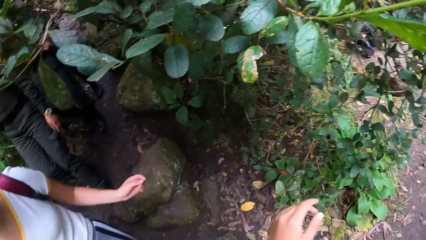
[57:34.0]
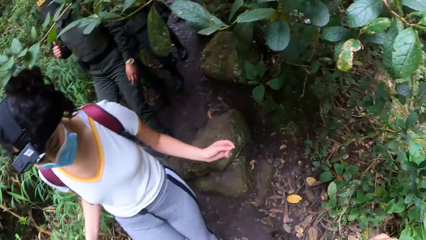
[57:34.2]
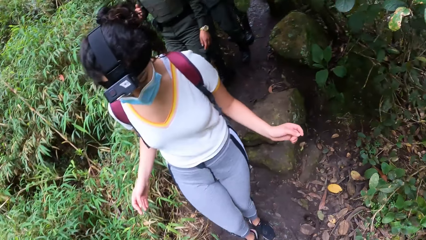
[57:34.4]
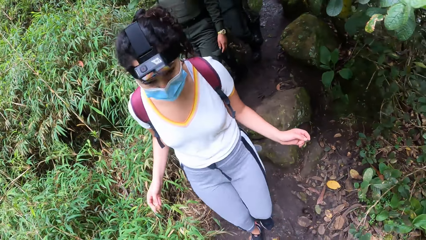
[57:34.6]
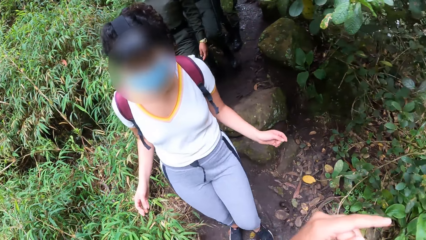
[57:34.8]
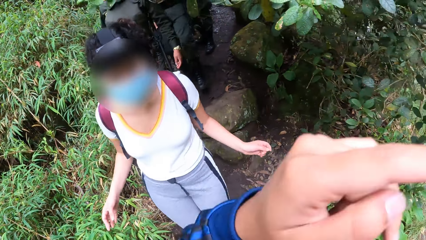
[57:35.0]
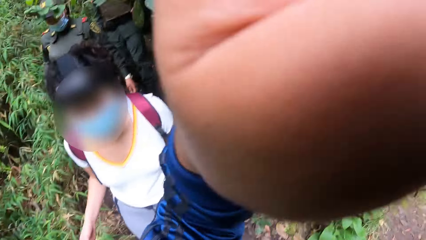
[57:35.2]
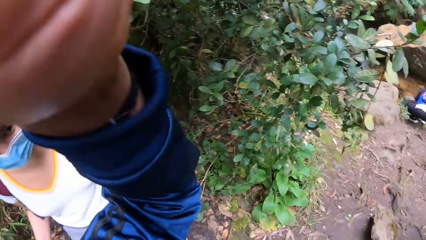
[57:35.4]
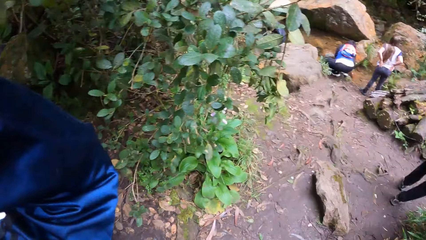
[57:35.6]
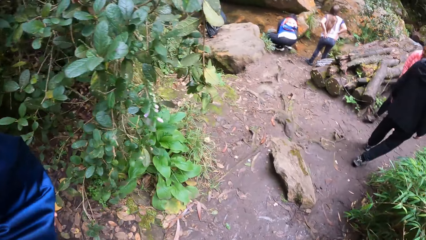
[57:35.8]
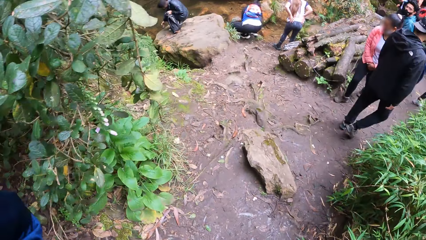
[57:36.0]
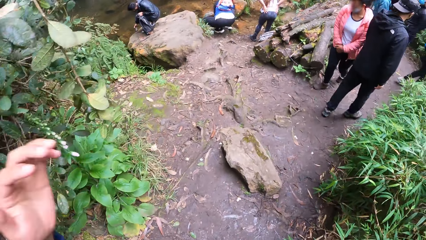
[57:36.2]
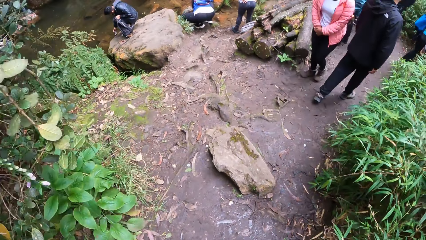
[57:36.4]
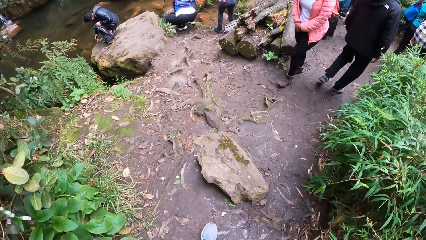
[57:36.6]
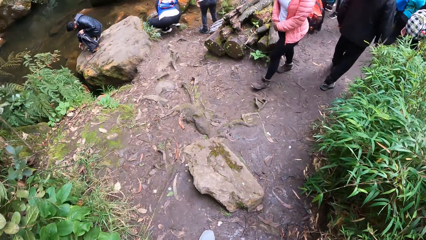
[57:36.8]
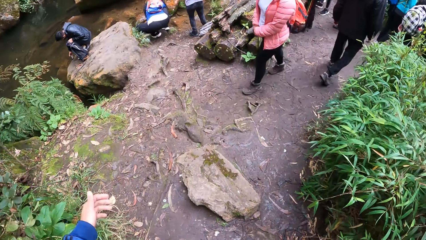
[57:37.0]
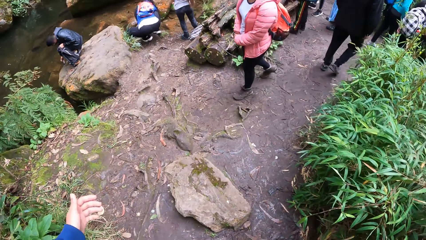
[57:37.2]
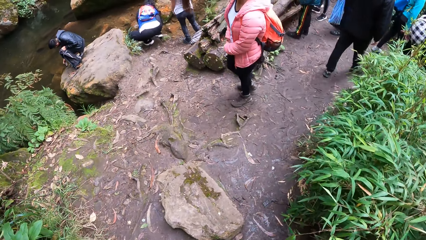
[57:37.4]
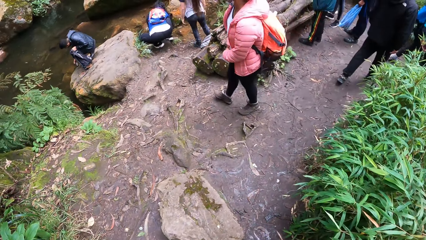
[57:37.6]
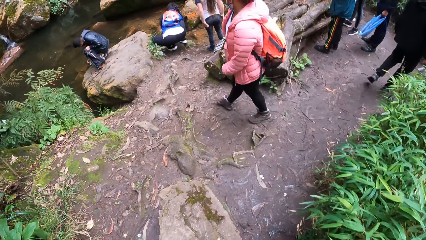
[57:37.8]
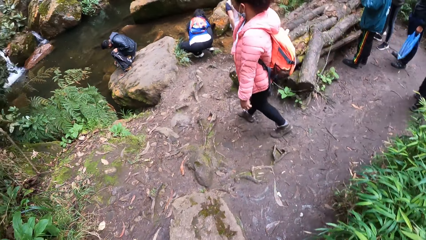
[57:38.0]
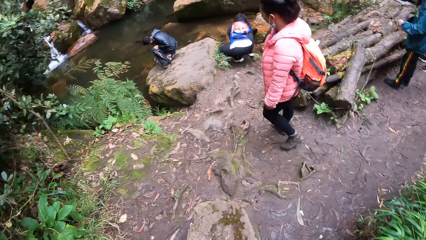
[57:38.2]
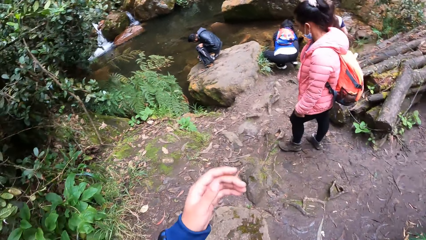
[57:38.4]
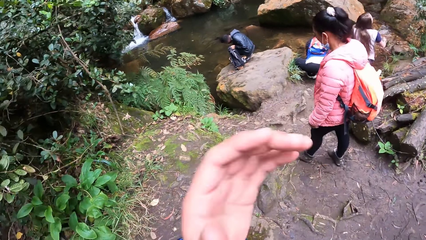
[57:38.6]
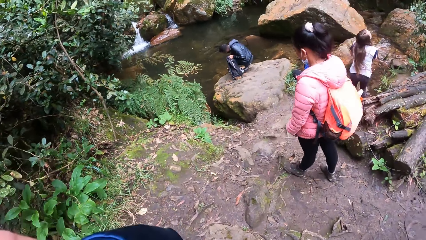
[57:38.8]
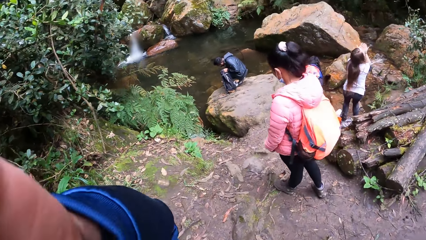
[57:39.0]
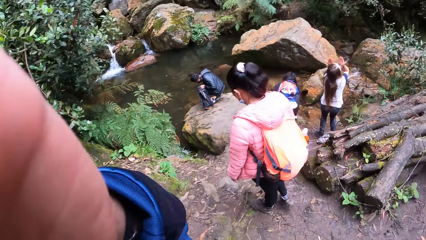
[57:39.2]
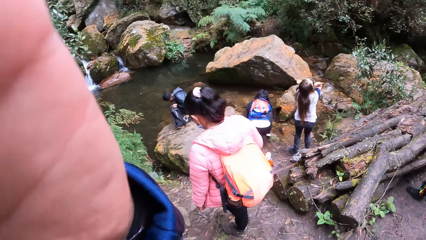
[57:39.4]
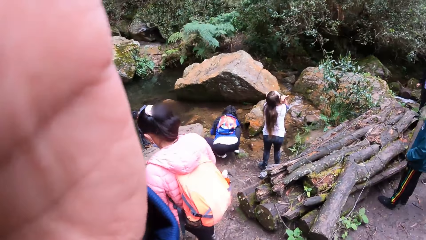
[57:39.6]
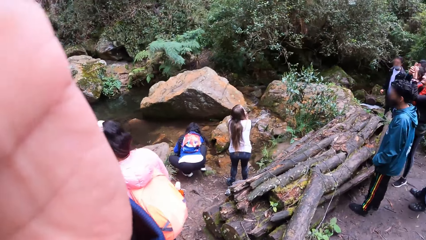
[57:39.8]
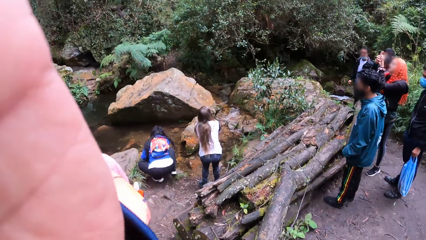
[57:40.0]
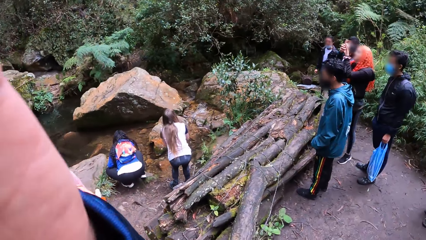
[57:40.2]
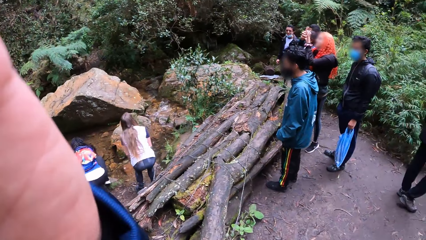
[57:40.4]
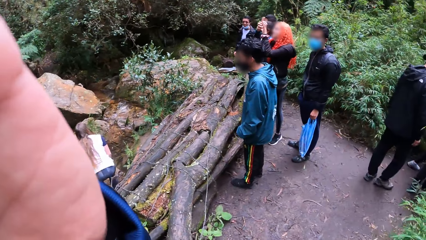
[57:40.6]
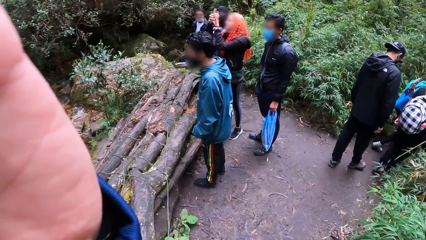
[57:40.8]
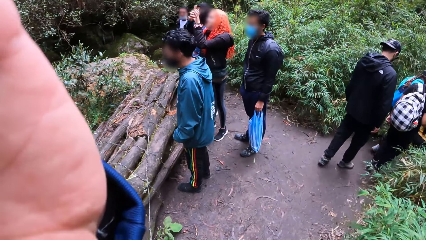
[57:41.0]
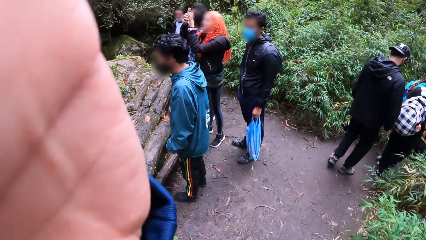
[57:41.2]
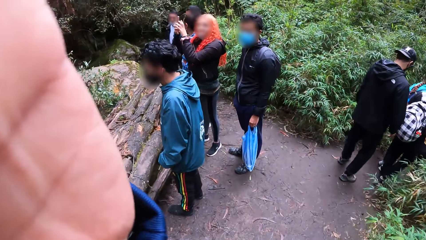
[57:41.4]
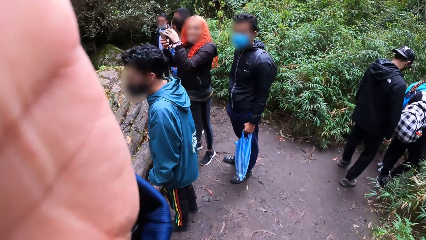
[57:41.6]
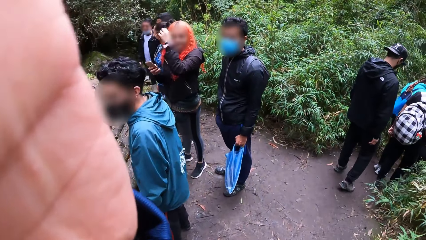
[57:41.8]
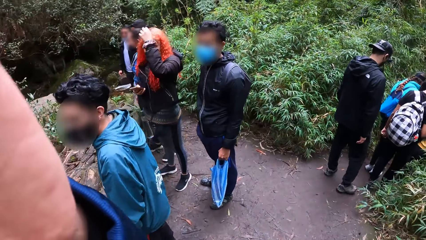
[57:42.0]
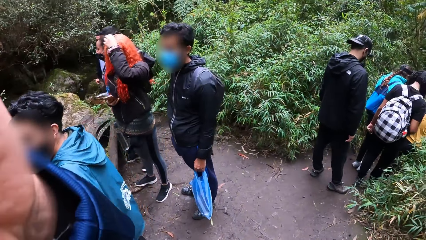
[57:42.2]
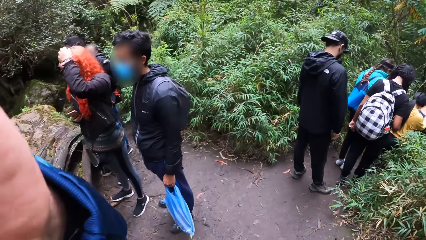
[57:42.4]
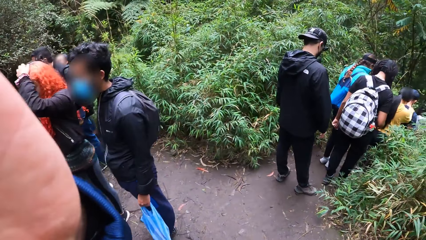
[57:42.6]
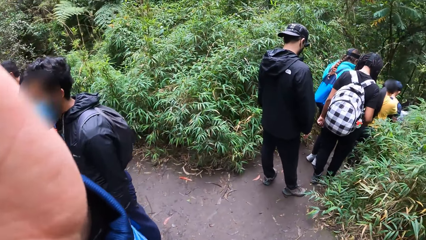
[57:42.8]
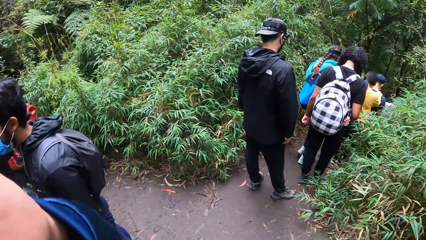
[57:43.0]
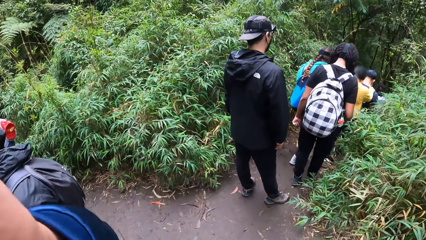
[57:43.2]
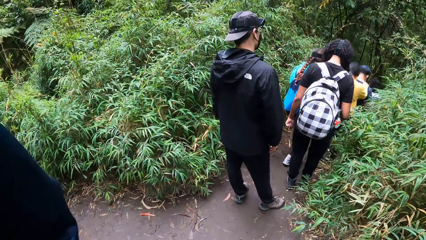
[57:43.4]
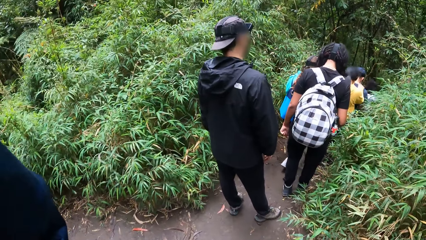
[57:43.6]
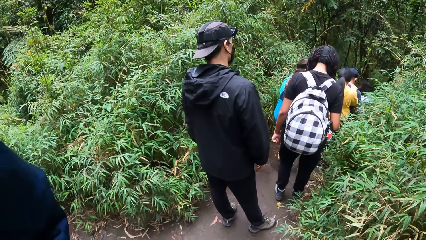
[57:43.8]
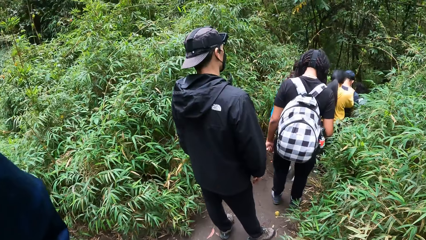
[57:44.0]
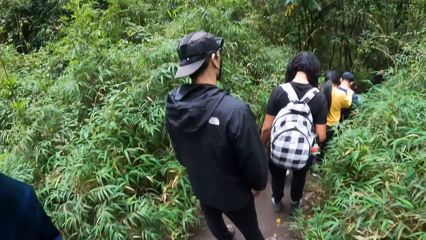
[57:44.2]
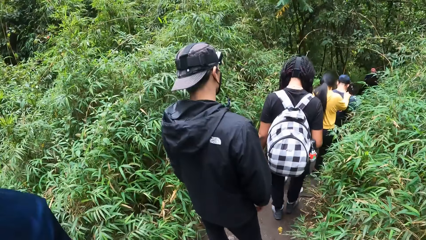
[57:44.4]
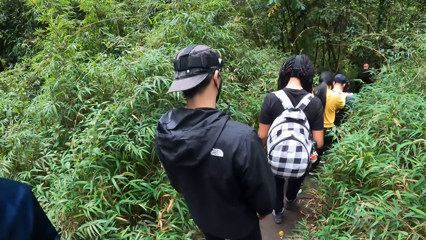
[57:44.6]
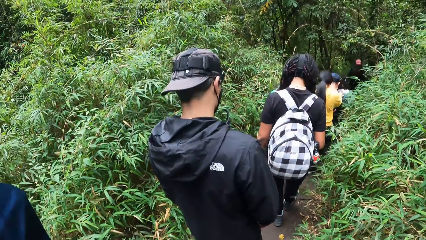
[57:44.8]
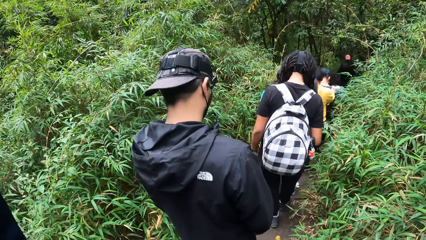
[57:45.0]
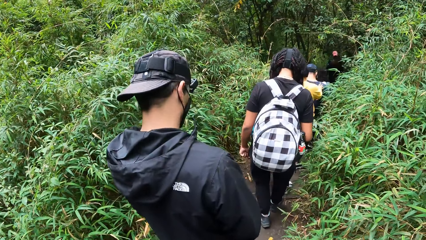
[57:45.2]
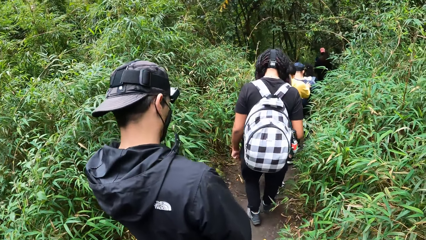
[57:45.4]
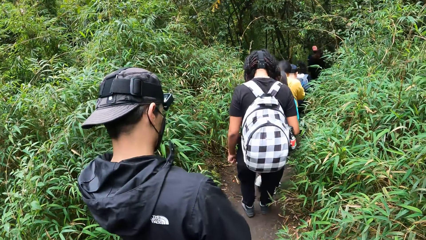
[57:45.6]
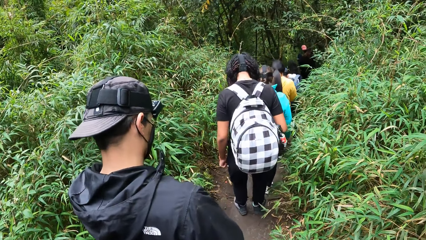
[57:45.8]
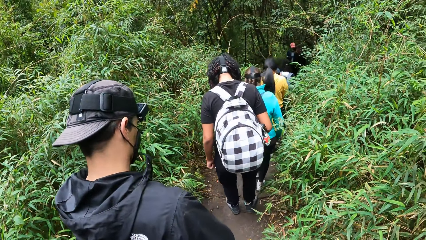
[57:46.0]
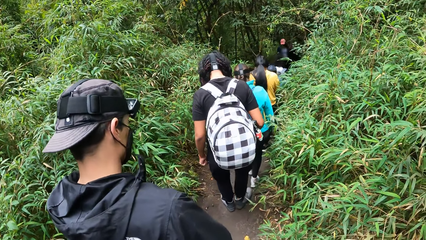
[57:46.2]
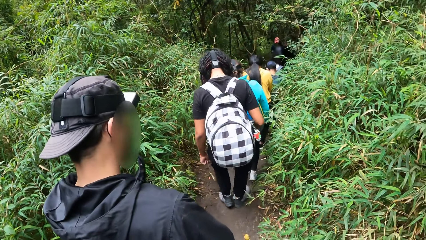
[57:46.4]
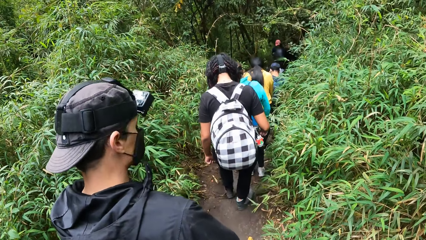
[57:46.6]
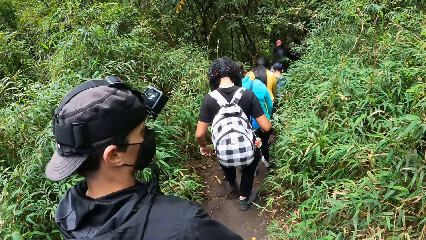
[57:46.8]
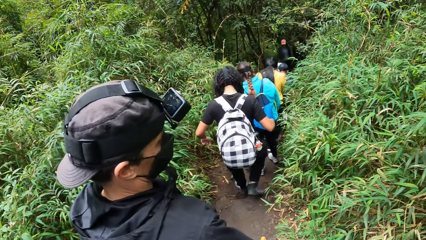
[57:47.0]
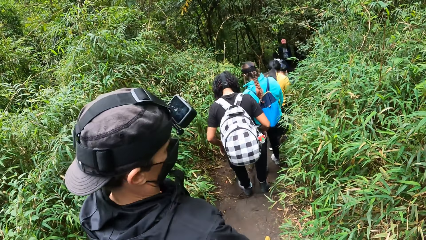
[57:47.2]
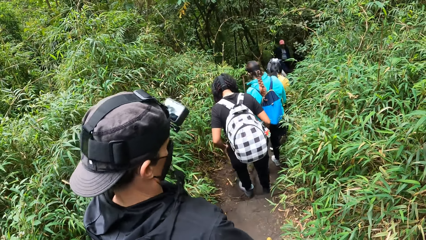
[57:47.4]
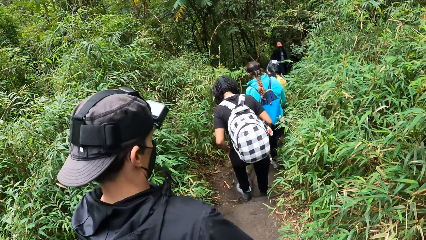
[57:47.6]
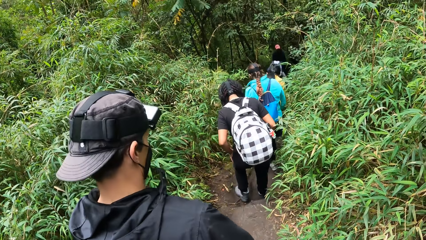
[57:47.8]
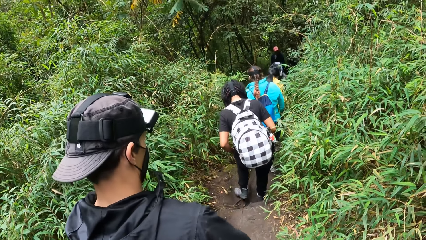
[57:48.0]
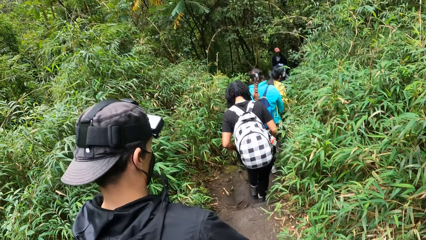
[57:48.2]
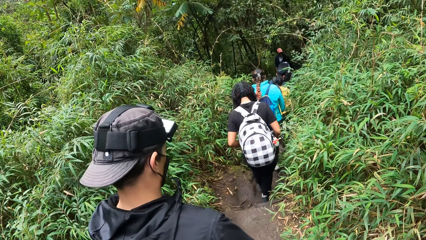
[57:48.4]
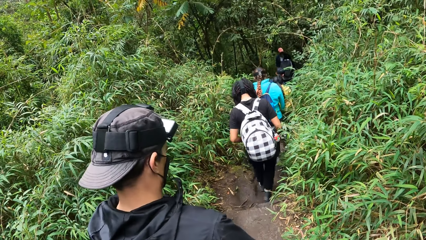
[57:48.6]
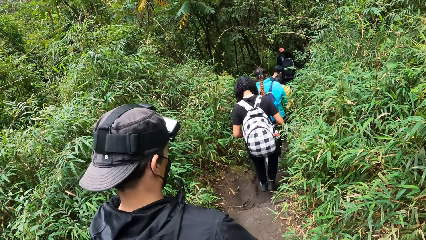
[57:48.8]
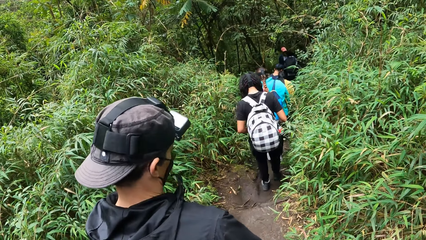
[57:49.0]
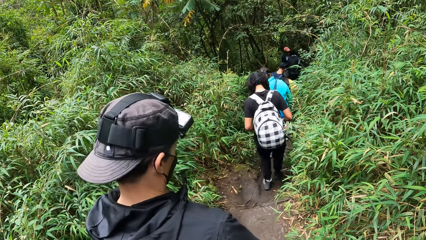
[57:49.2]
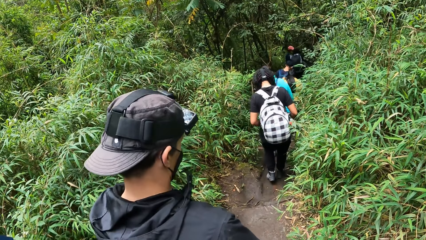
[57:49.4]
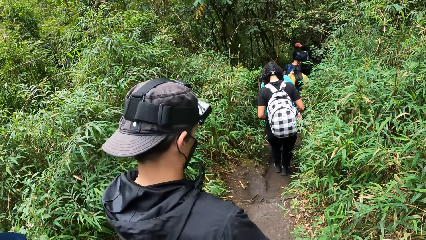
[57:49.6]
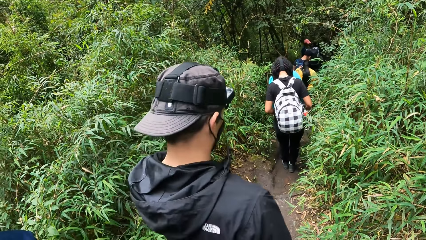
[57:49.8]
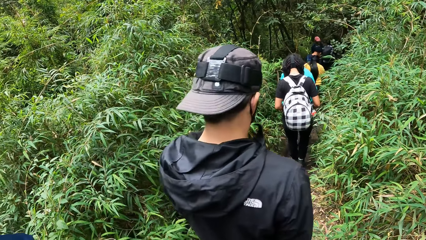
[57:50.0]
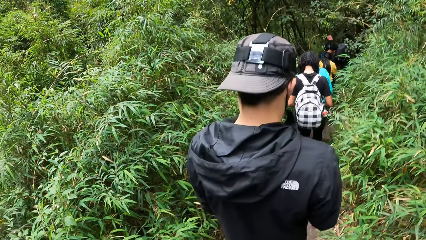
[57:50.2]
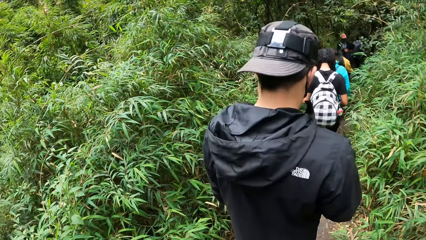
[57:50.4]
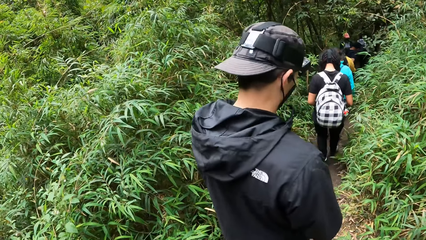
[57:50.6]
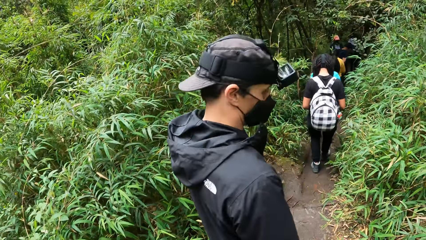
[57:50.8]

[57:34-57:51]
The camera wearer adjusts the camera.
